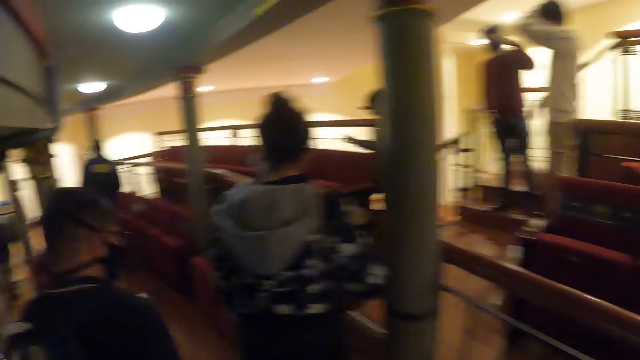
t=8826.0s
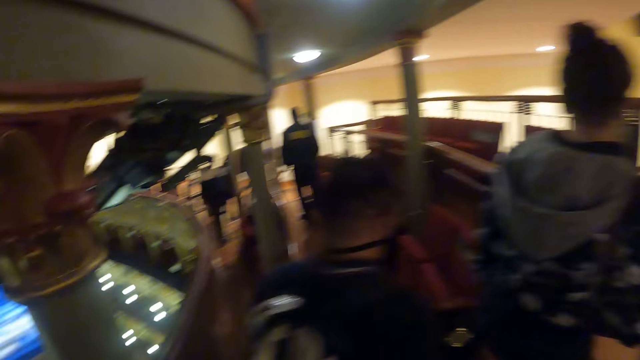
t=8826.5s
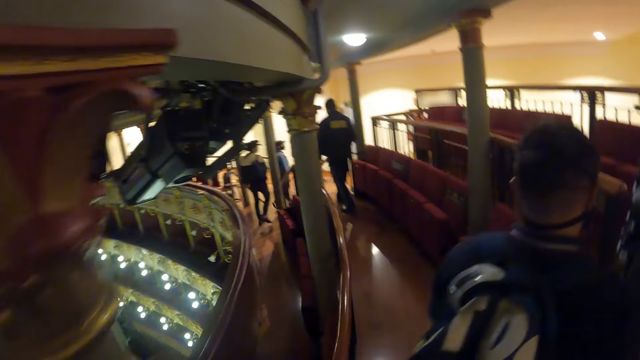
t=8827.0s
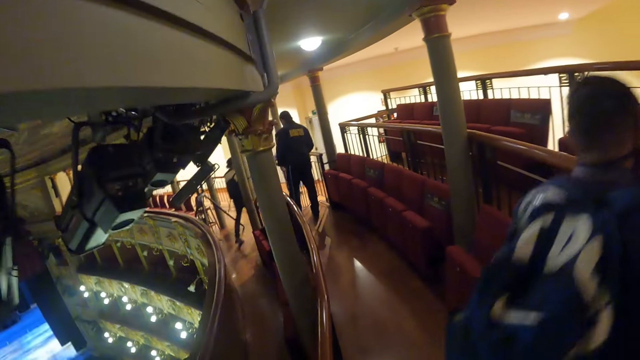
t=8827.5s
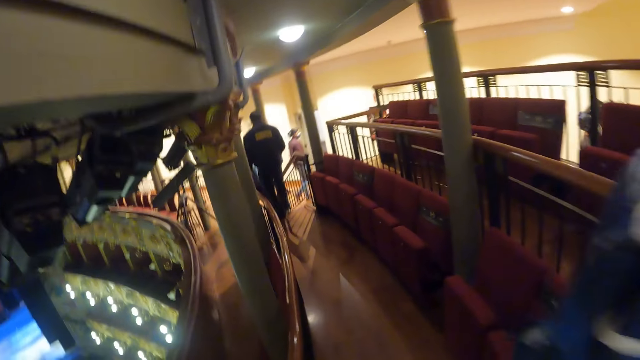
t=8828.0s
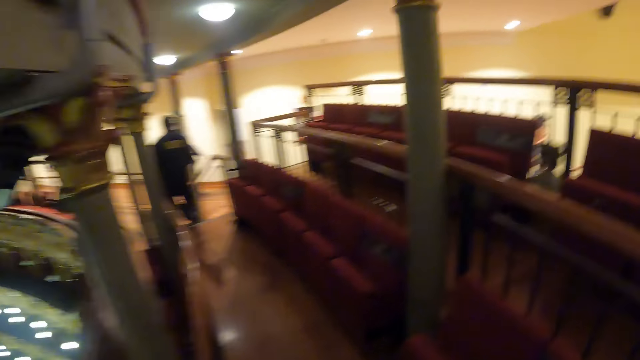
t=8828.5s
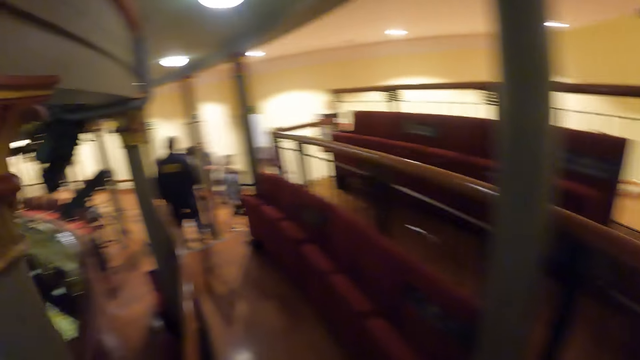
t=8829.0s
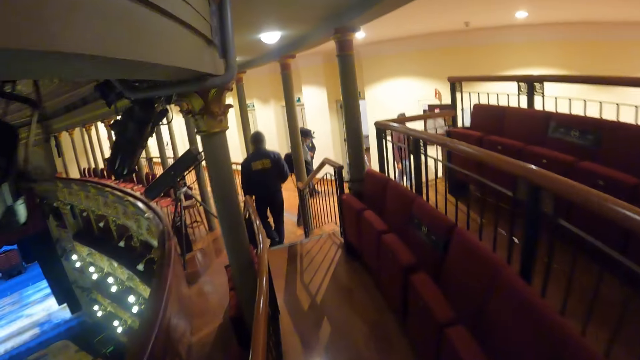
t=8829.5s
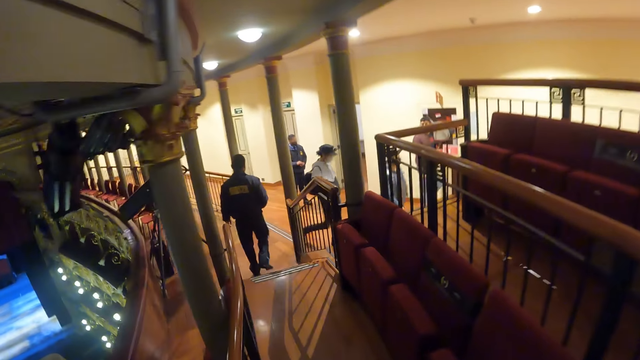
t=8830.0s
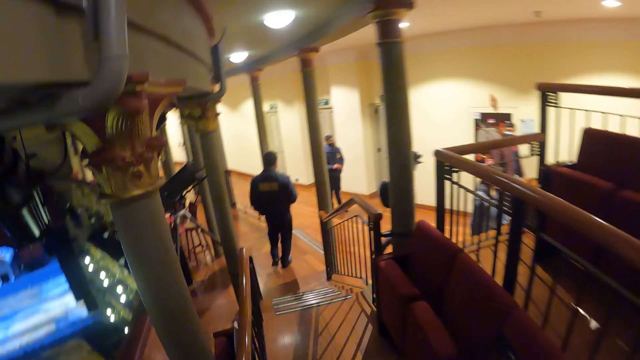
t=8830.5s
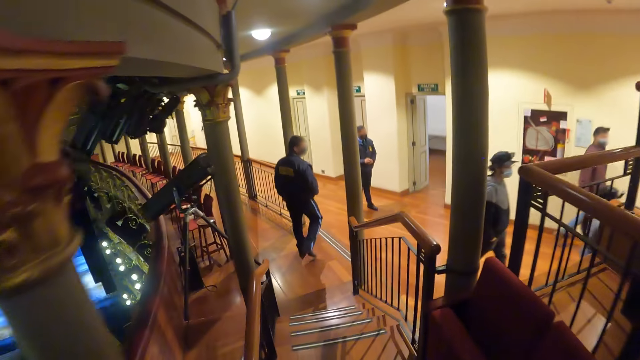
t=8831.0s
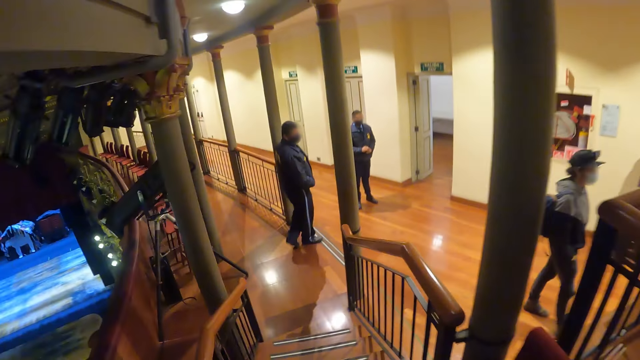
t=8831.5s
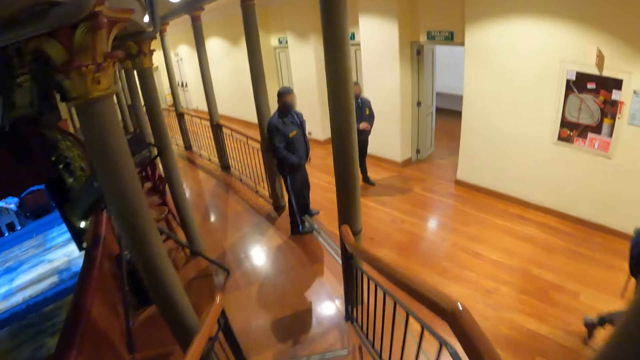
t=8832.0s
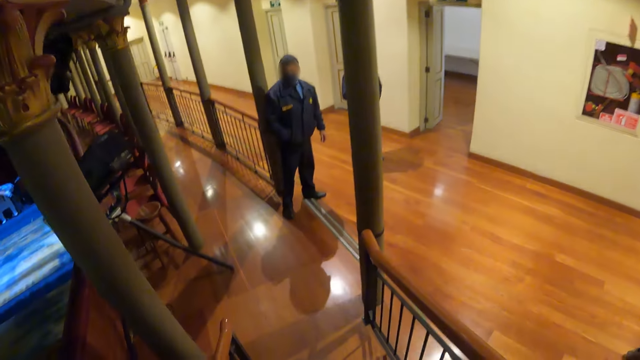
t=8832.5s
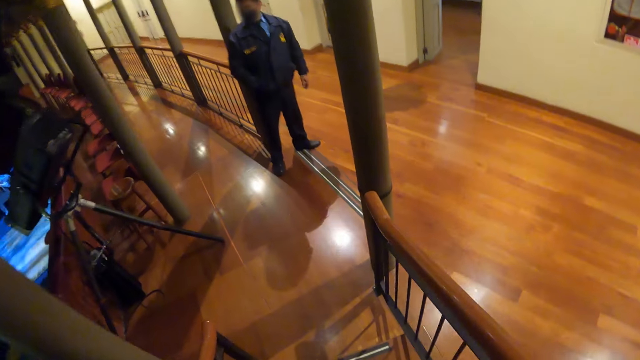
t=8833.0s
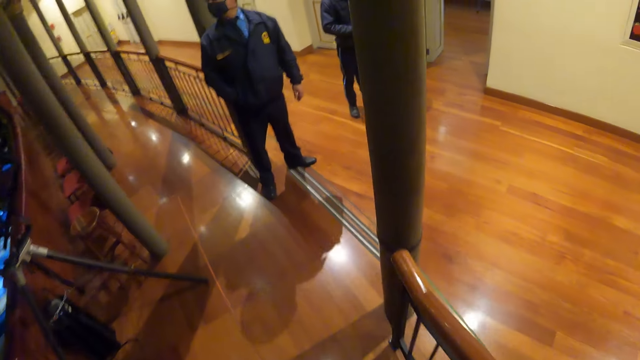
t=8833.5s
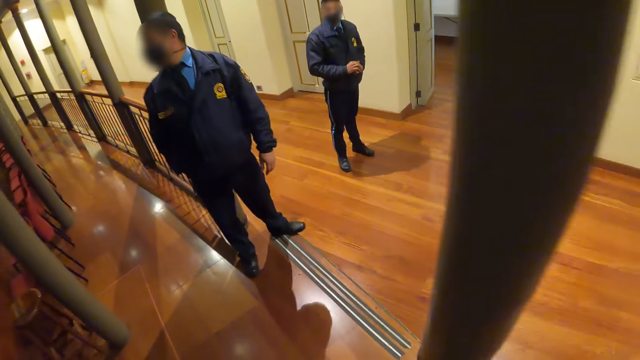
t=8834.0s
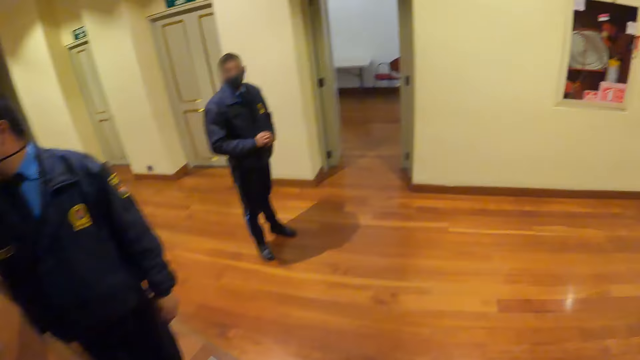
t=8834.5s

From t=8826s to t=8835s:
The camera wearer walks around the building.

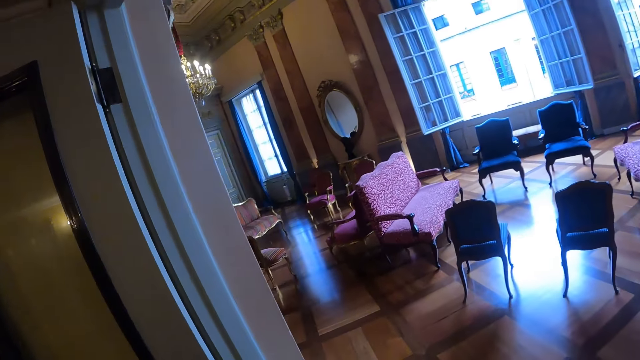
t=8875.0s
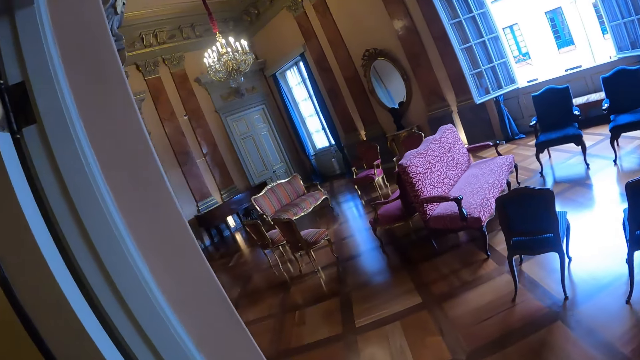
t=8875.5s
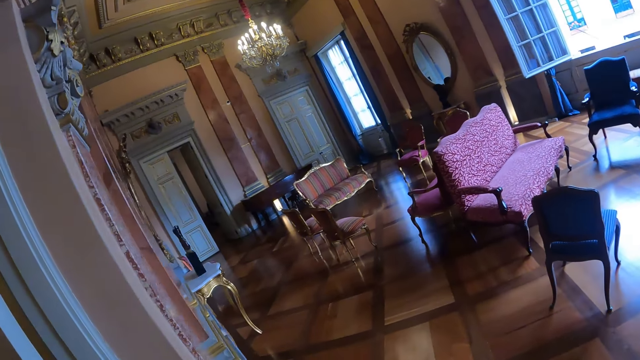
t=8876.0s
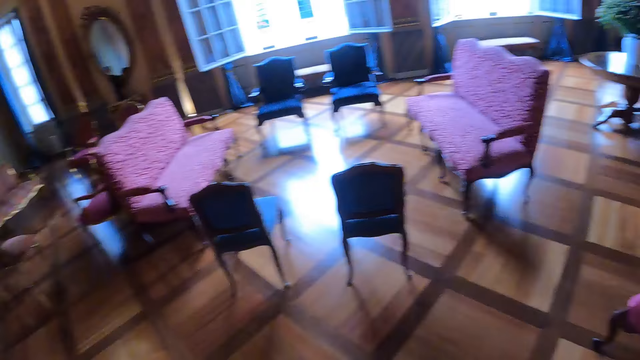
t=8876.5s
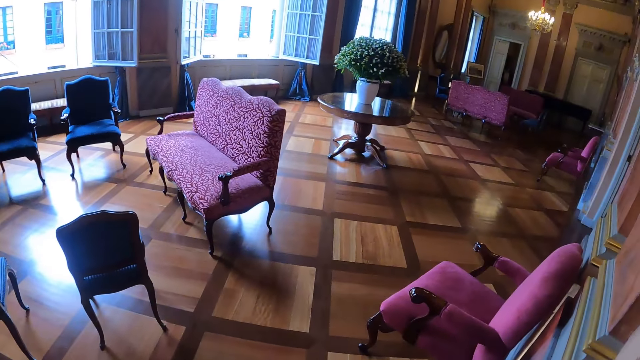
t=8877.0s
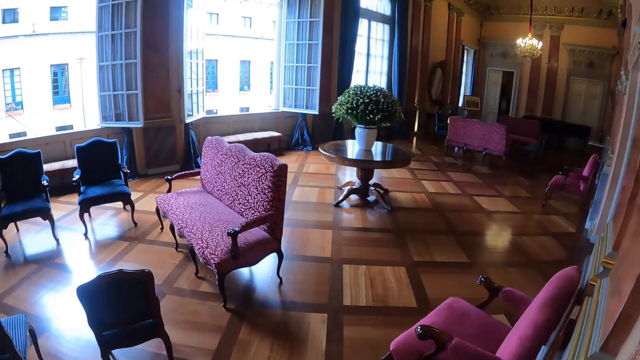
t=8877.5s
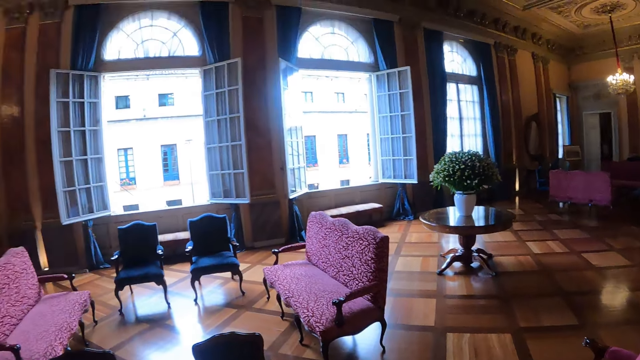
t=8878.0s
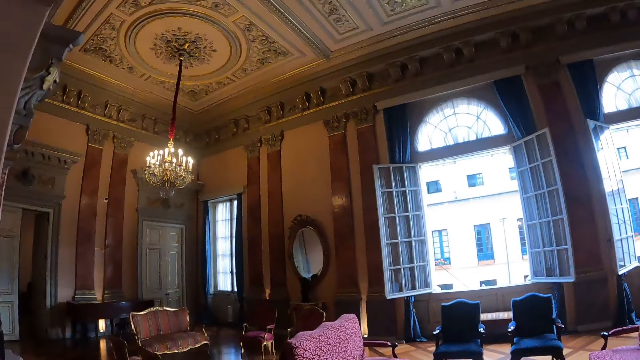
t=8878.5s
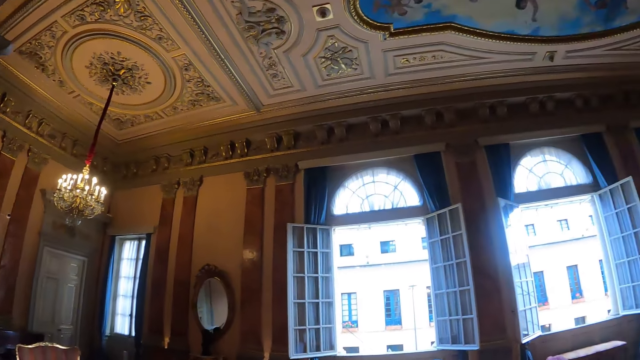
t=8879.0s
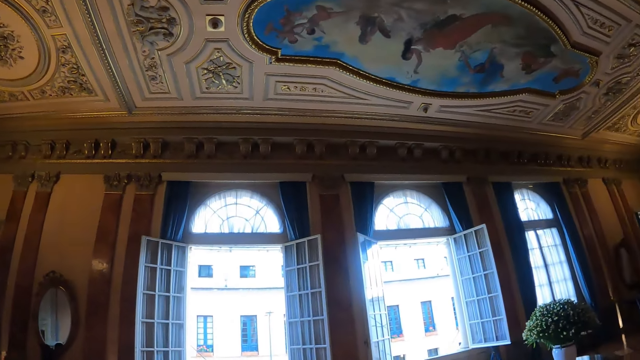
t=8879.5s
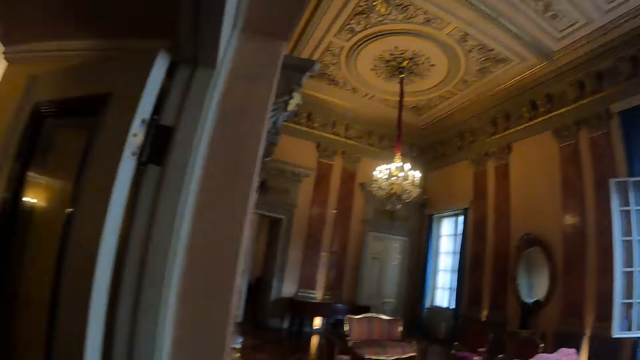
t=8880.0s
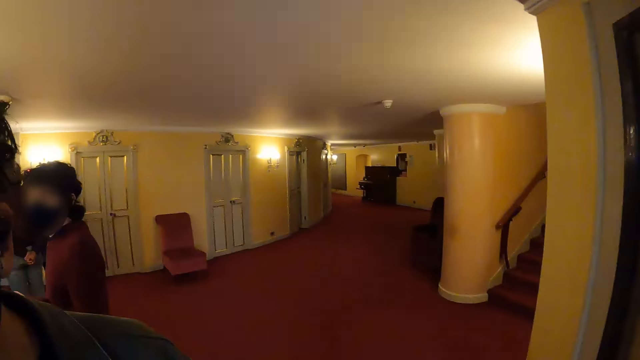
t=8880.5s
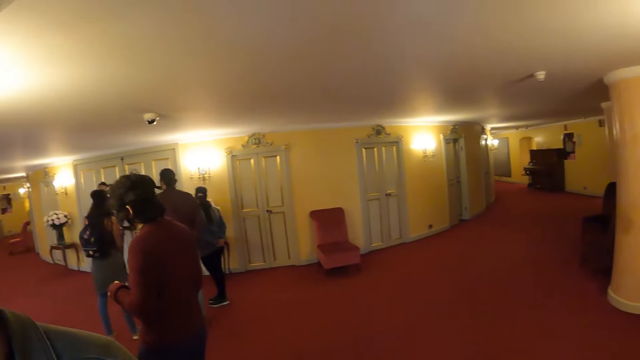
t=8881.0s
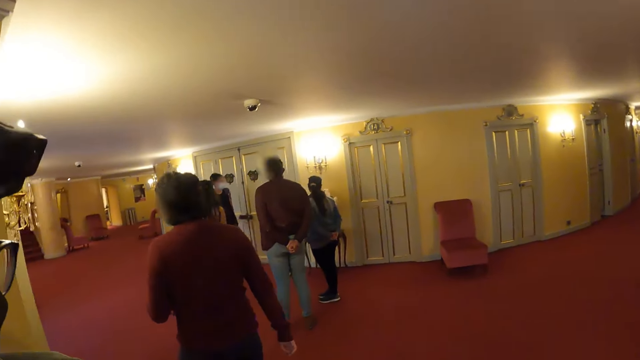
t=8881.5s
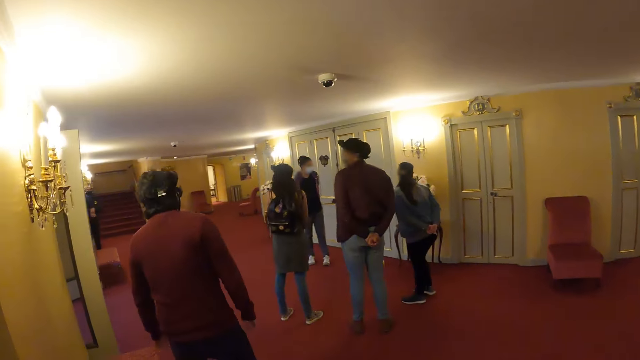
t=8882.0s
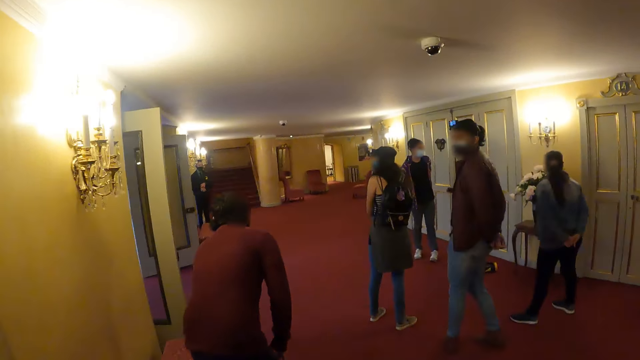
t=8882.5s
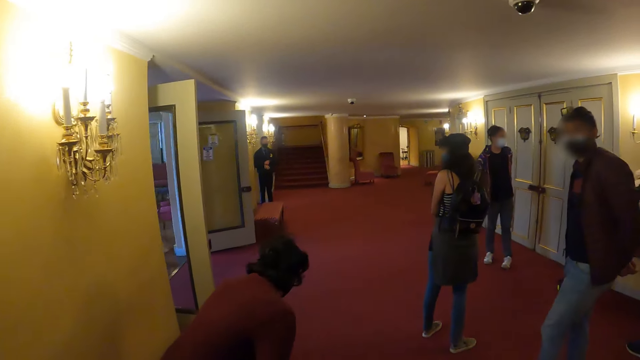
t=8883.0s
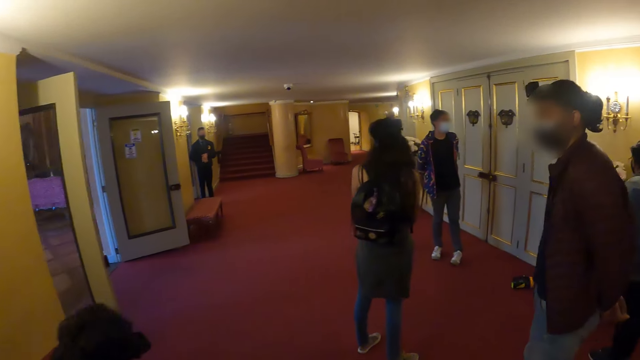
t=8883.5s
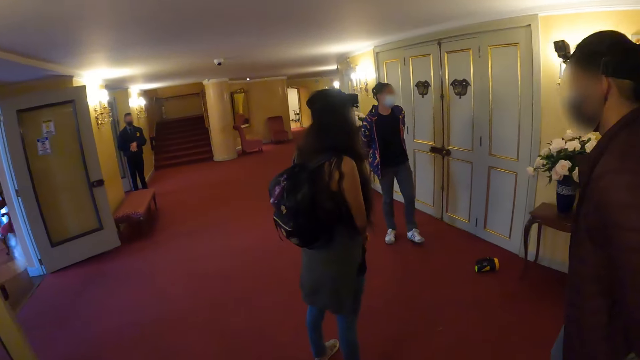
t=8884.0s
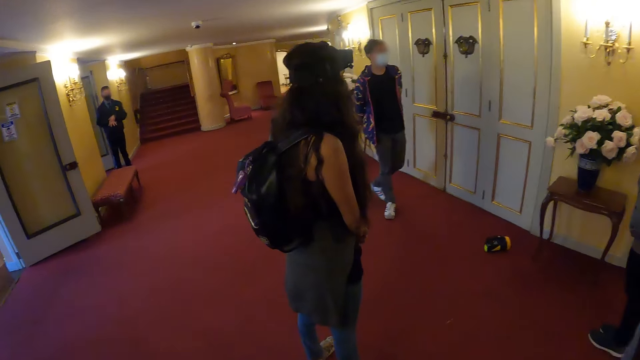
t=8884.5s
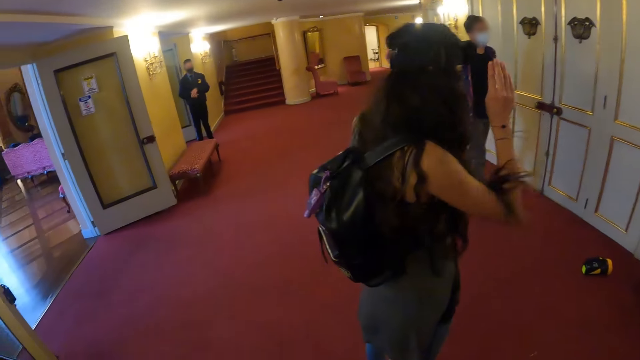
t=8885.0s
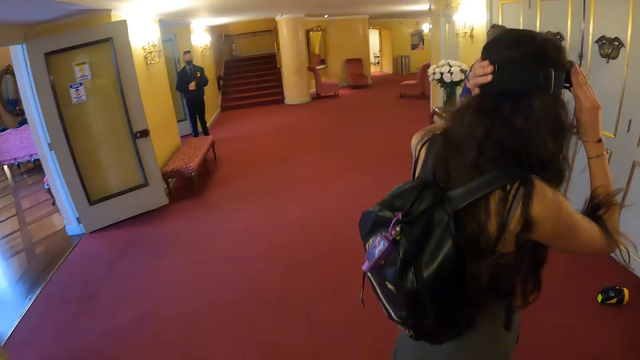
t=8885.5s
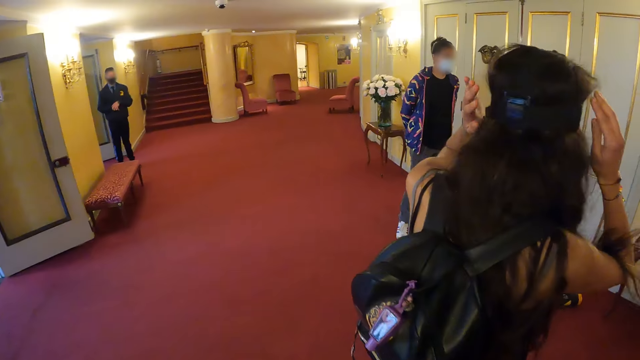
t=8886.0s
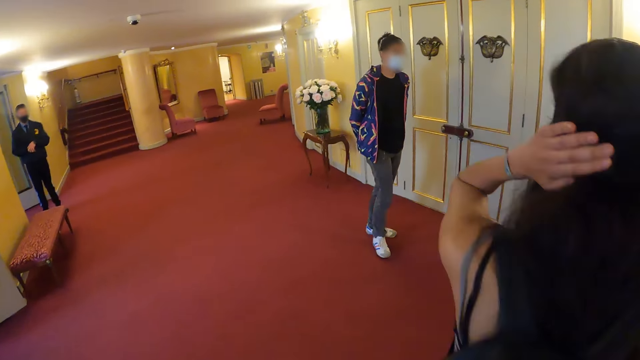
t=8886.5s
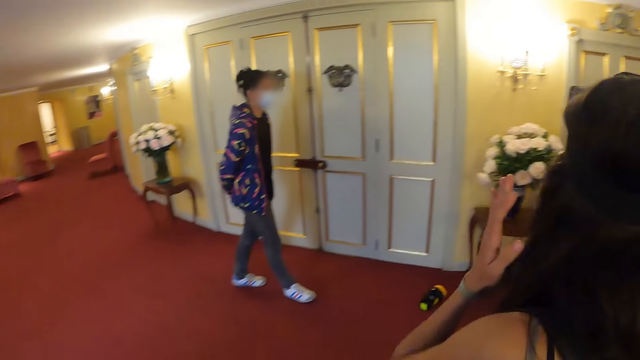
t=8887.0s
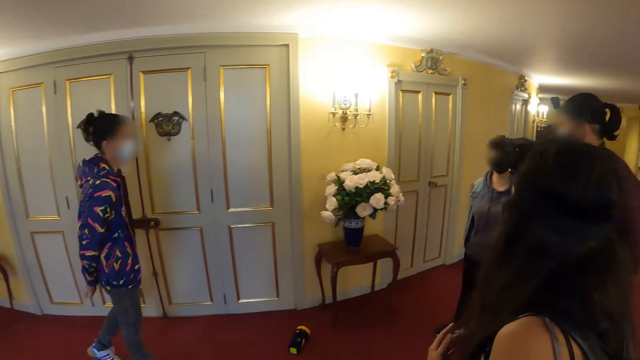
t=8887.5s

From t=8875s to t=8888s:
The camera wearer looks around the building. They walk around the building.
